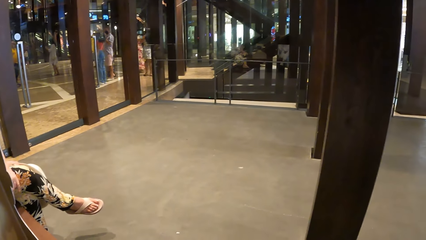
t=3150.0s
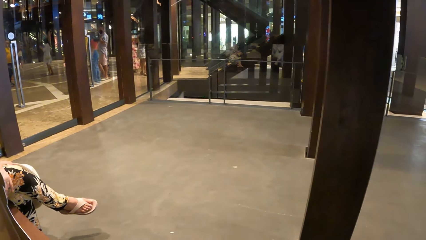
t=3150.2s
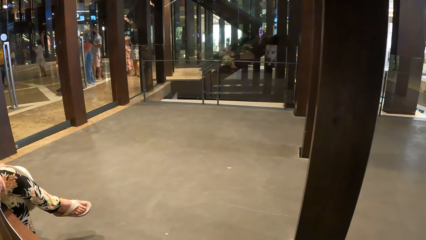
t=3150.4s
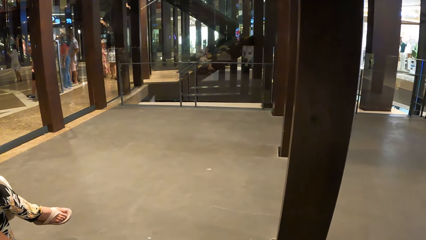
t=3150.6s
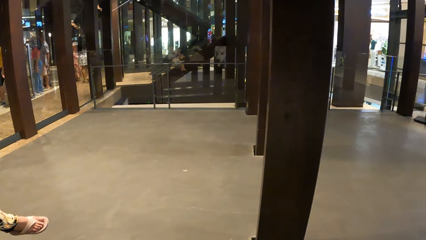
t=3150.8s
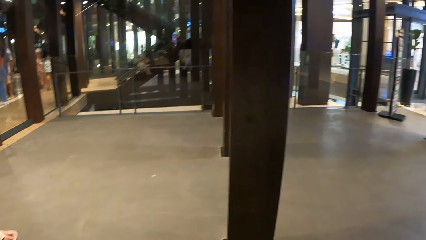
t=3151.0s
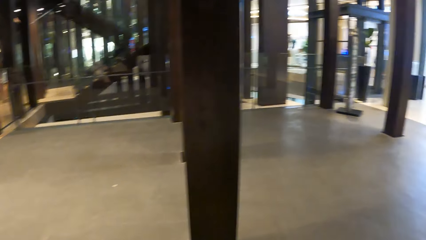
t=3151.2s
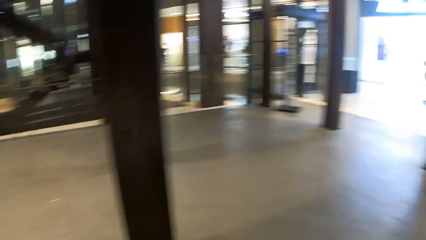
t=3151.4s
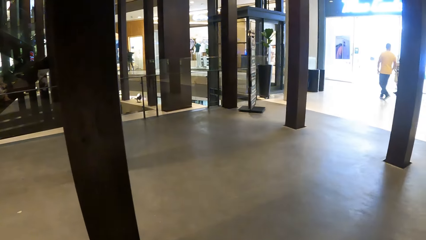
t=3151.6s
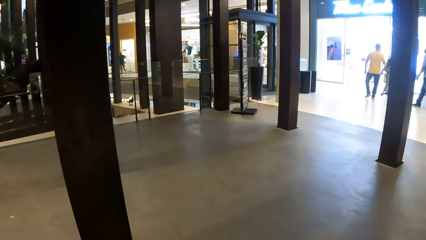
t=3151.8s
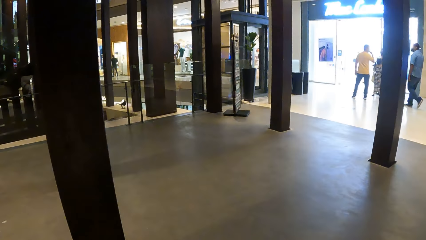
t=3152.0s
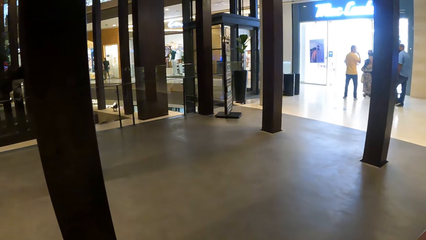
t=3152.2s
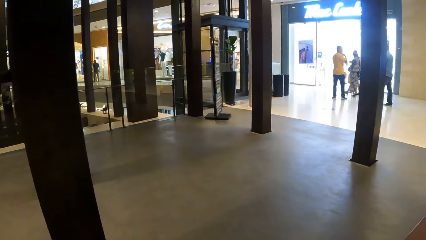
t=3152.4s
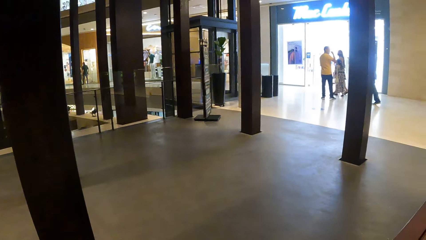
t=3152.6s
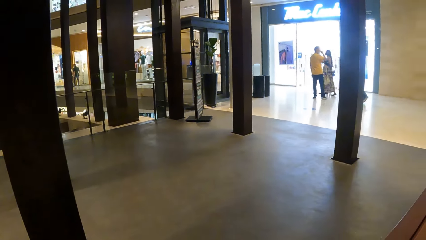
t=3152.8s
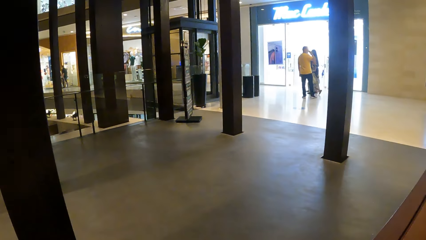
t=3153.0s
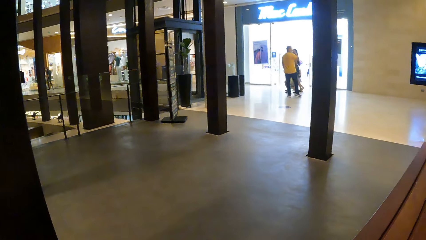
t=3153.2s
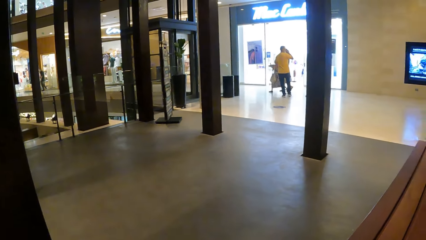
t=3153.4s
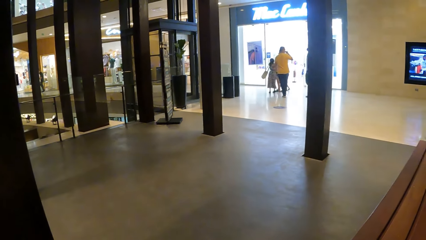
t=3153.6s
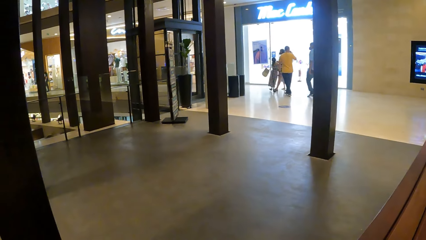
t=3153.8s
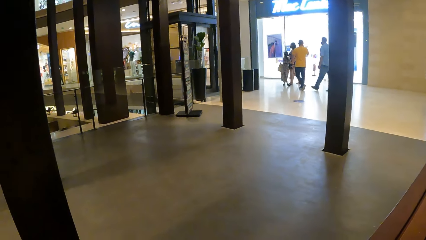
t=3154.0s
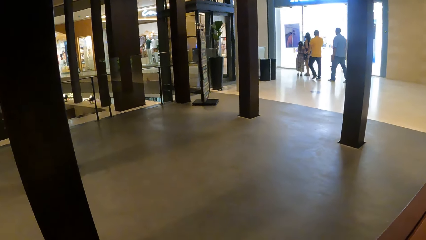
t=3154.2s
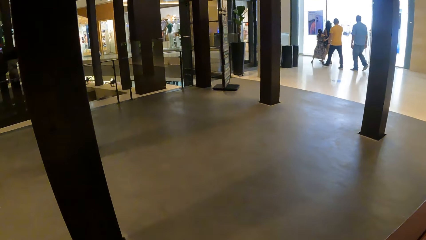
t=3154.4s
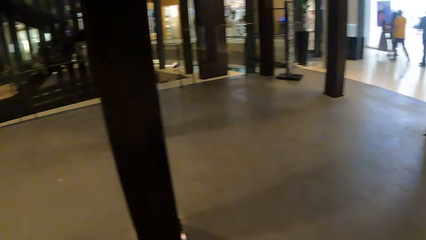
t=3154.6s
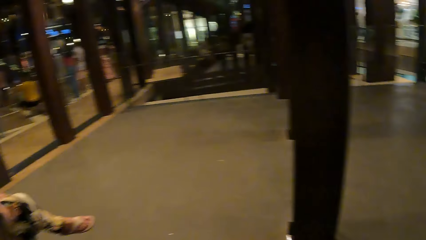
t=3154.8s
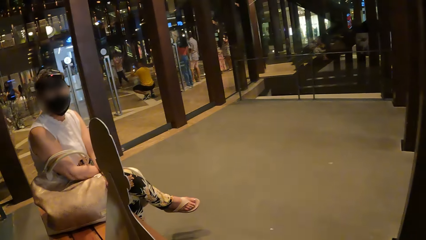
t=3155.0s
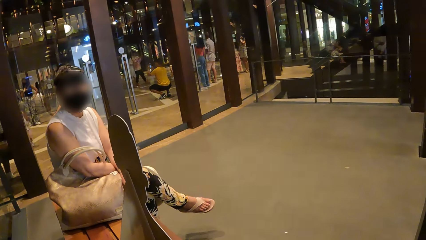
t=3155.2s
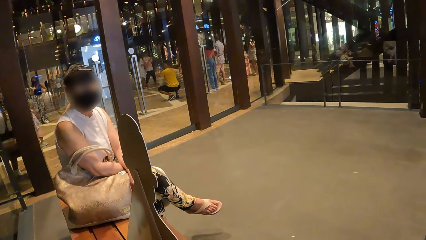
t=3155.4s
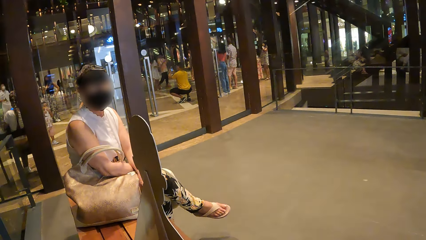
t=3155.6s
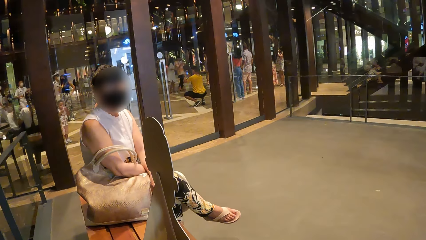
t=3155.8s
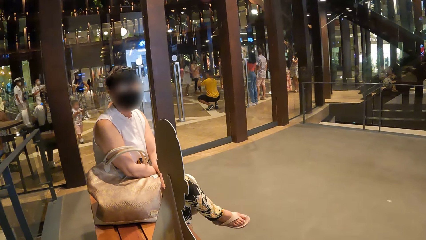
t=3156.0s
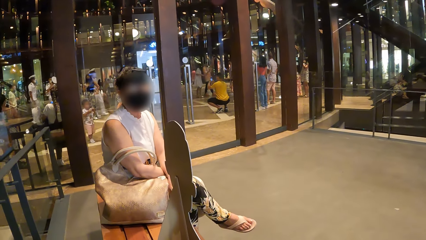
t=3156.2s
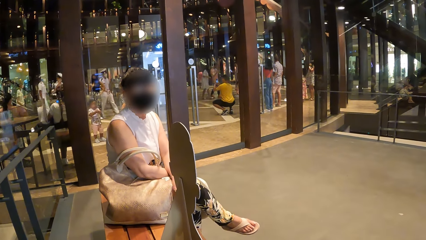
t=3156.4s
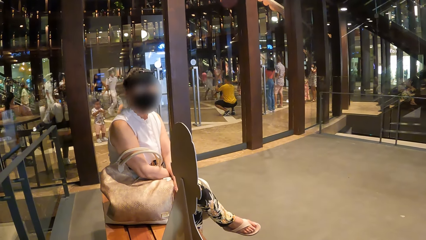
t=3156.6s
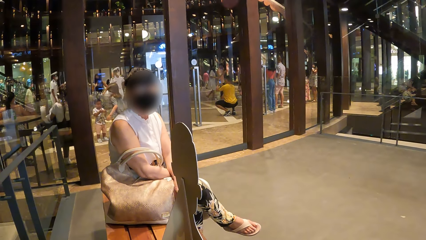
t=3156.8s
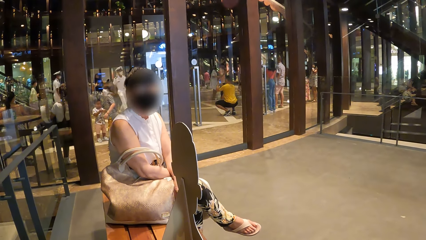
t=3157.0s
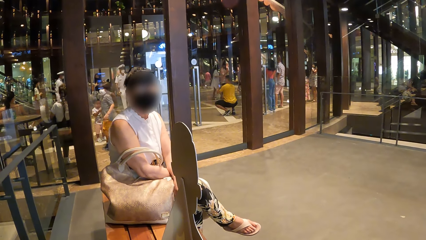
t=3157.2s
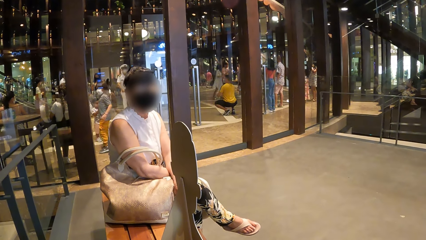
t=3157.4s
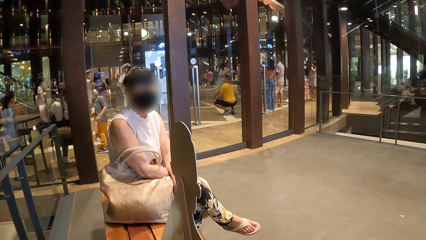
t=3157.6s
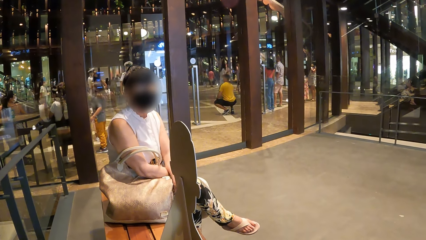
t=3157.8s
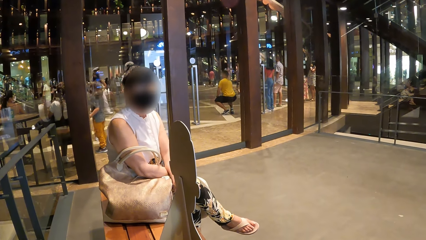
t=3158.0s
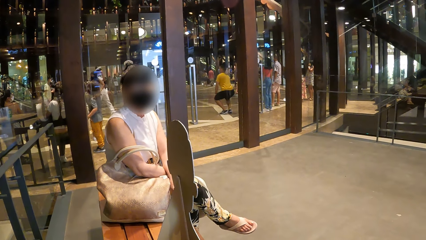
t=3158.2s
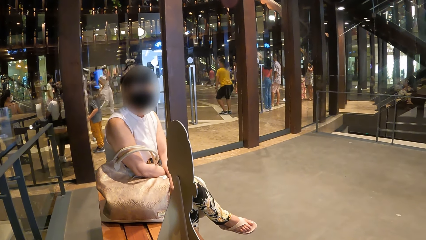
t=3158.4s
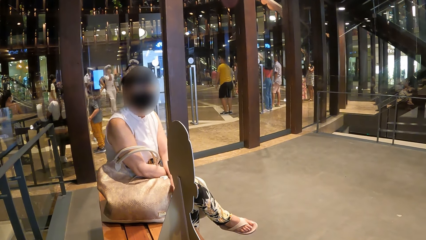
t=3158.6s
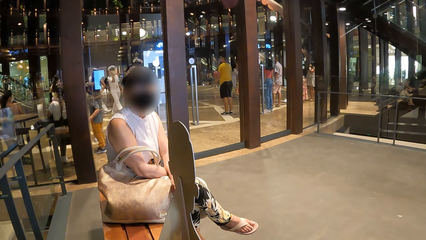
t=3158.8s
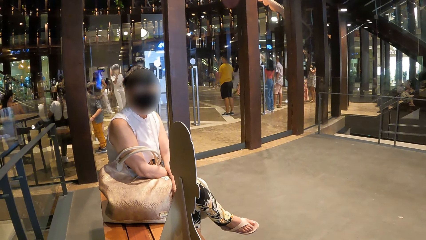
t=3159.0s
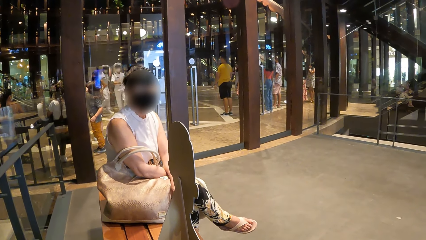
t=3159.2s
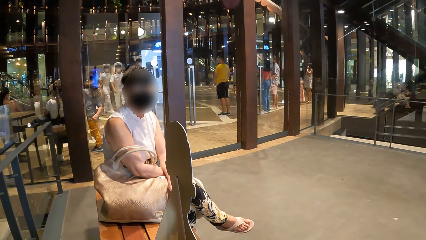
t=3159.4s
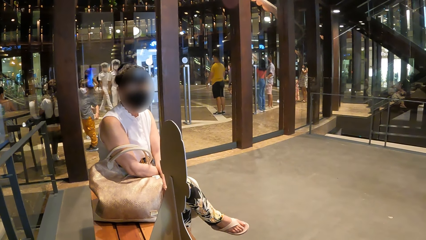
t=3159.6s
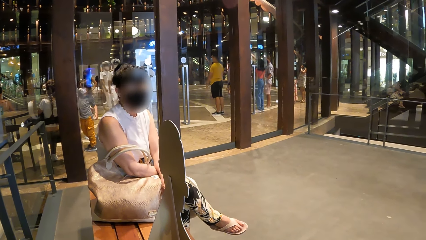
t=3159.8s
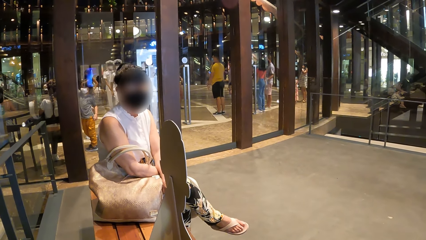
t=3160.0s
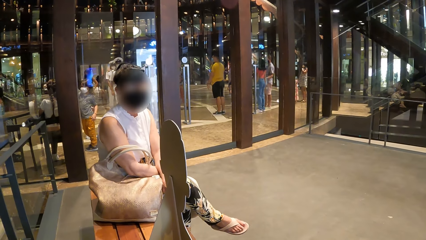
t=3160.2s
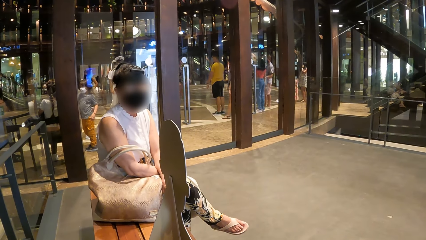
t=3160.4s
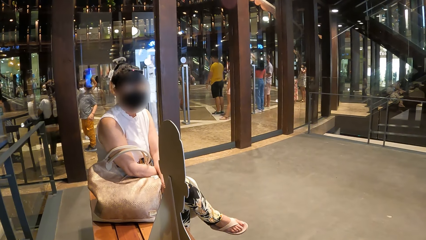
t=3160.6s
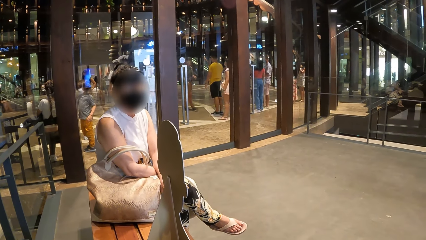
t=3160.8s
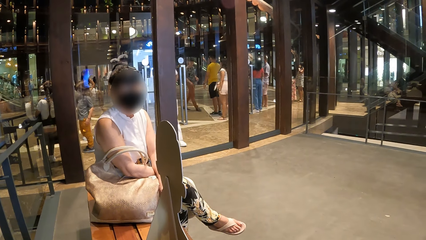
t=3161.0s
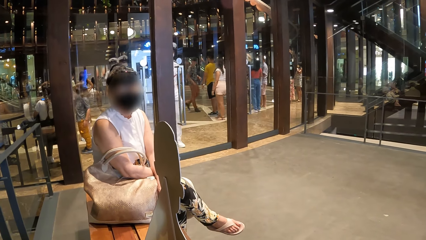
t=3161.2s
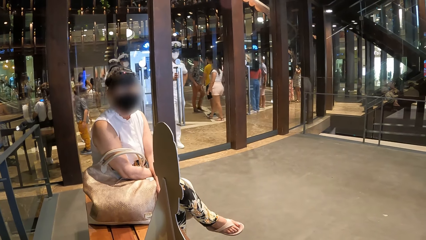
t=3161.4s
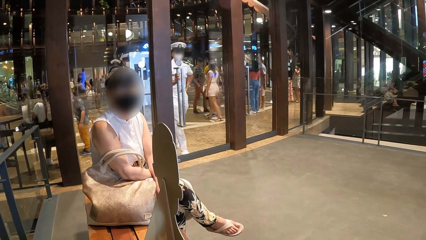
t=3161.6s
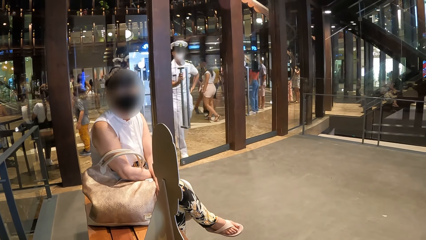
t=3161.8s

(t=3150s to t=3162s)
The camera wearer looks around. A woman converses with the camera wearer.

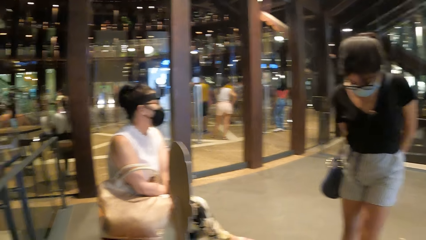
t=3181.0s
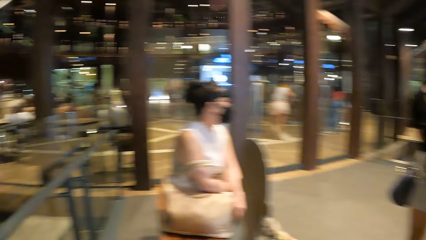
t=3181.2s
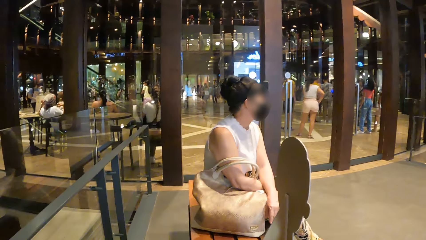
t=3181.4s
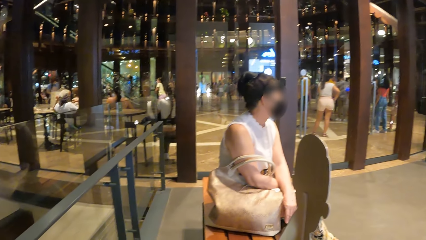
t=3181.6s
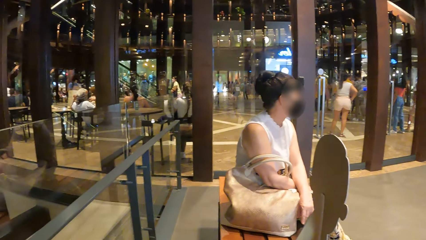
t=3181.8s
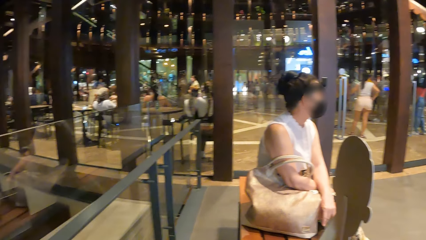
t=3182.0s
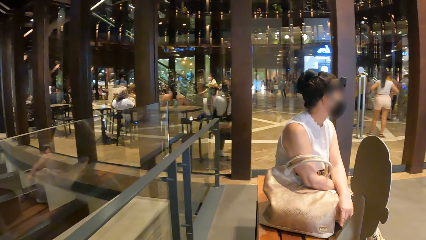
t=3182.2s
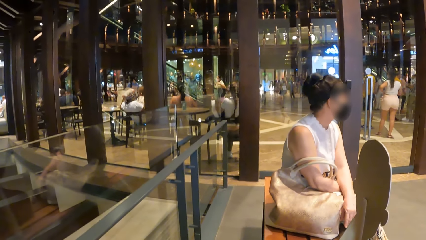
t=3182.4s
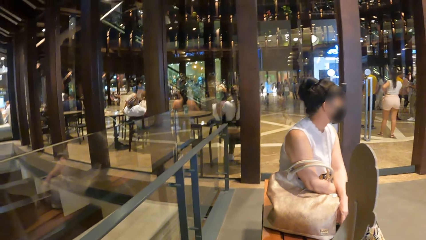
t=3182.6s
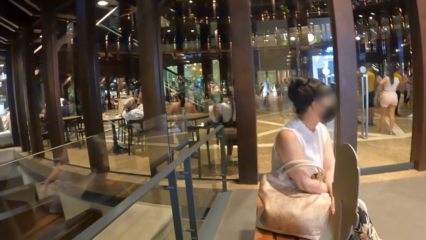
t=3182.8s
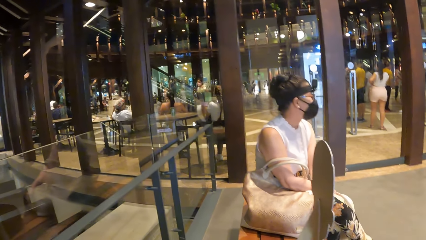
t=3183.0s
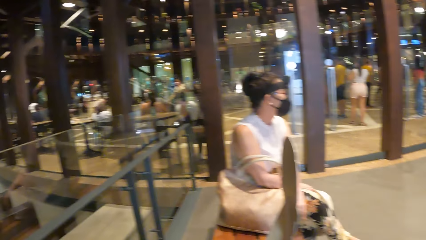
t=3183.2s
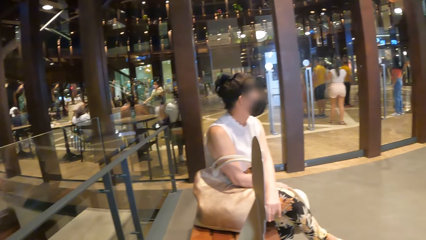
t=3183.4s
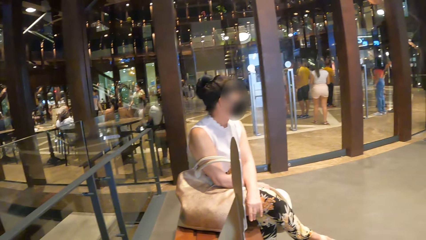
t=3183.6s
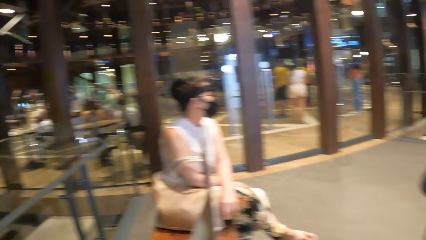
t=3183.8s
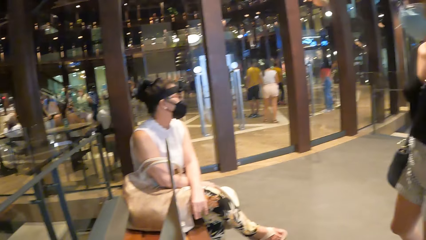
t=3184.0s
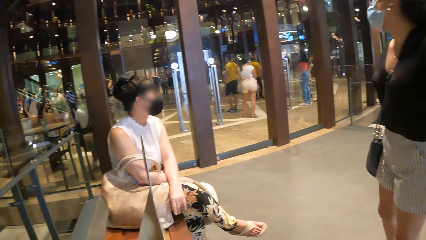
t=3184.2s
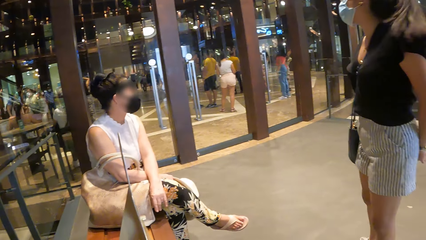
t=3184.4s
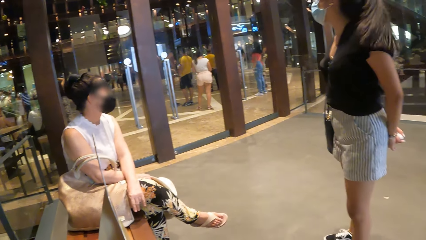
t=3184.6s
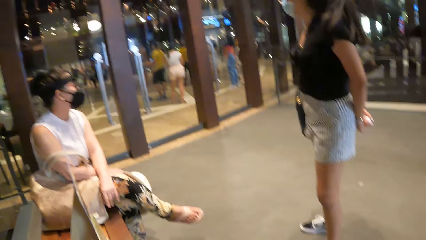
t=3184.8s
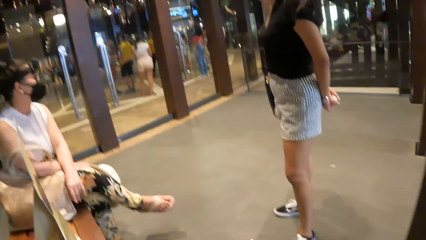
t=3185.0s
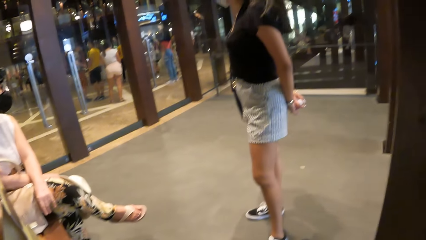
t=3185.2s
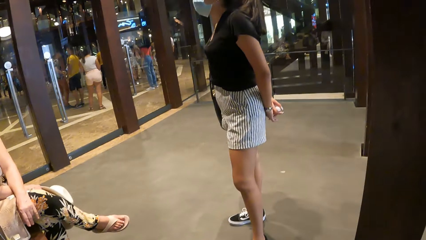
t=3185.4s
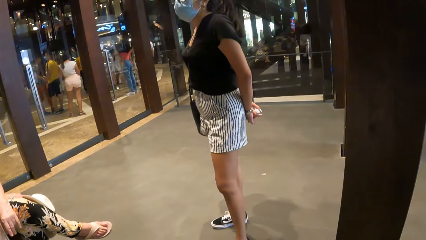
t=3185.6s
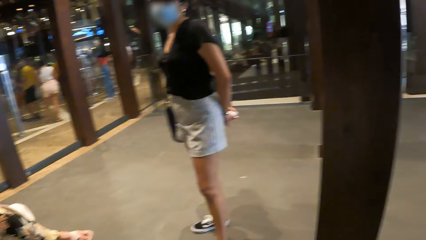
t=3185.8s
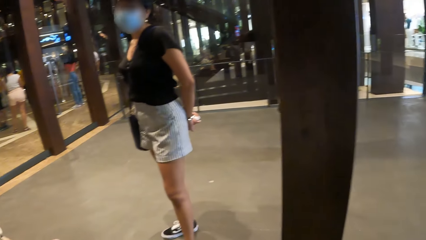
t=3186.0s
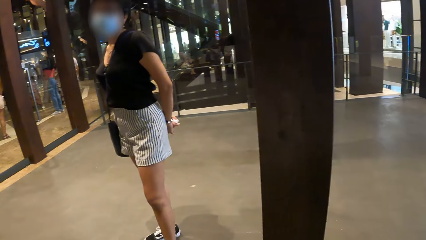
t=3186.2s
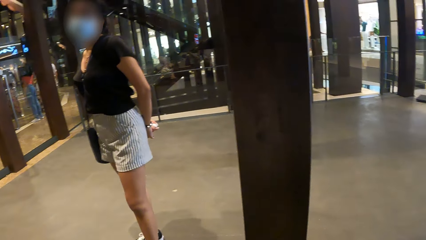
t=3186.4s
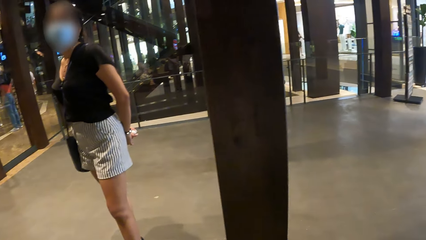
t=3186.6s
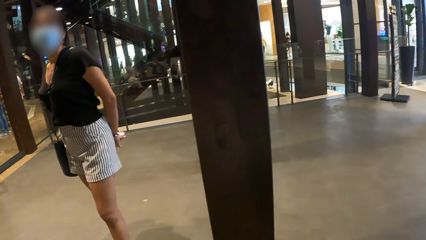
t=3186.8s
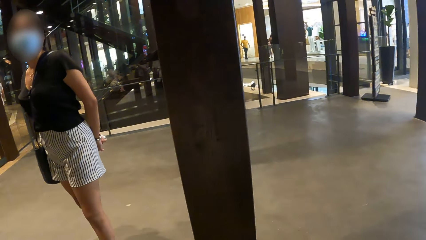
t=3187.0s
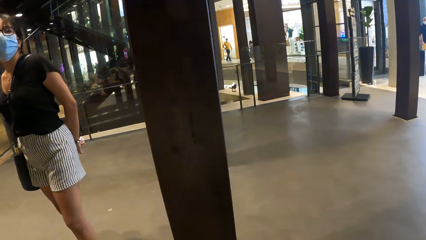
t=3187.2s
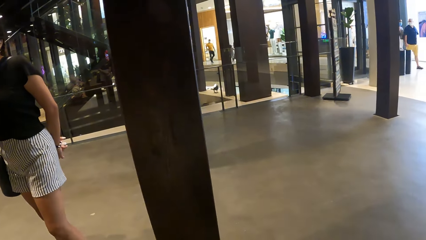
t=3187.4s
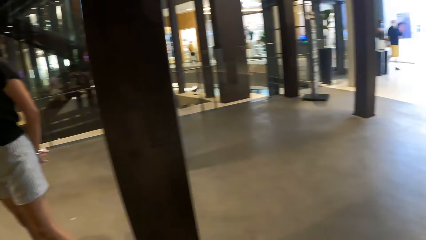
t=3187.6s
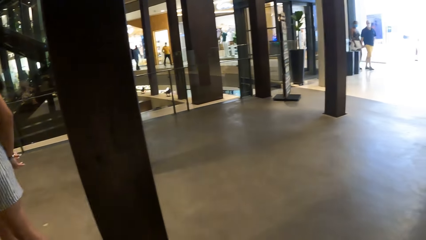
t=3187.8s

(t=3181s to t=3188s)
The camera wearer stares at a woman. They look around a mall.
